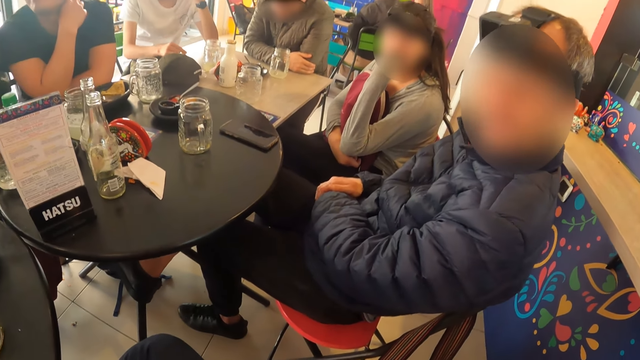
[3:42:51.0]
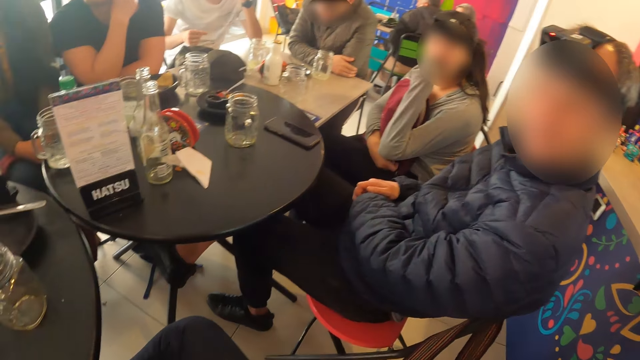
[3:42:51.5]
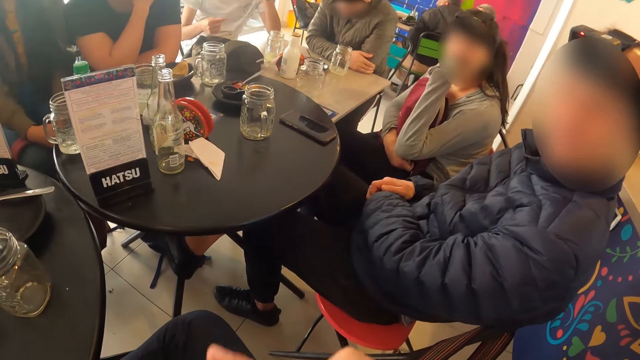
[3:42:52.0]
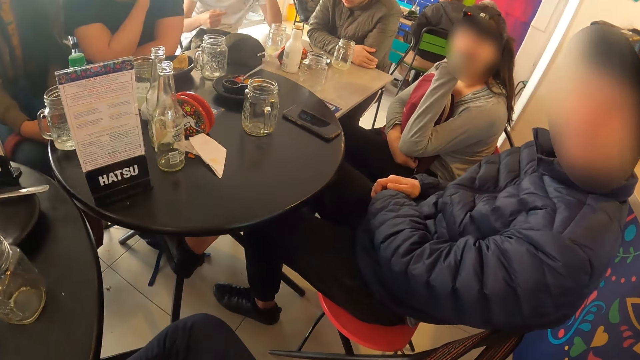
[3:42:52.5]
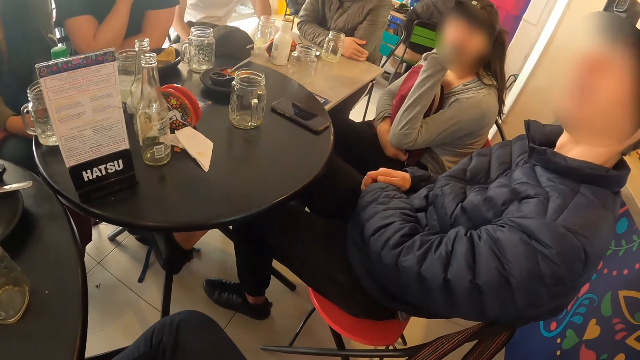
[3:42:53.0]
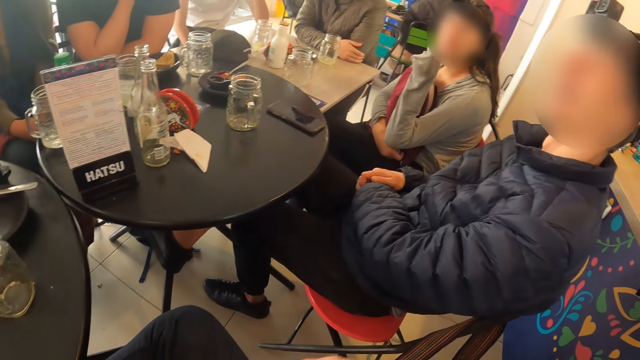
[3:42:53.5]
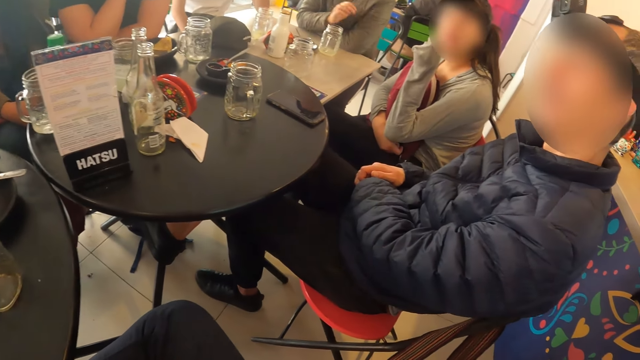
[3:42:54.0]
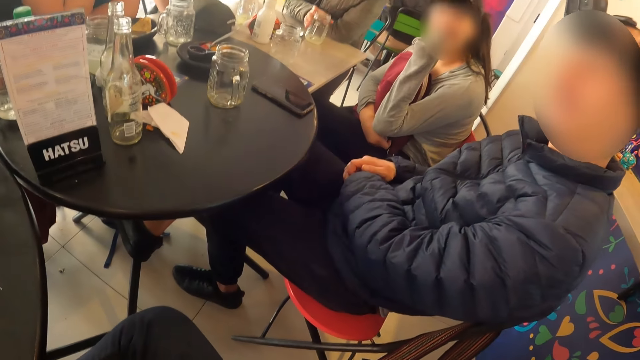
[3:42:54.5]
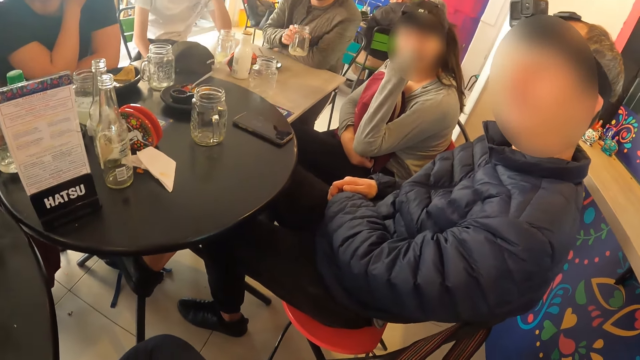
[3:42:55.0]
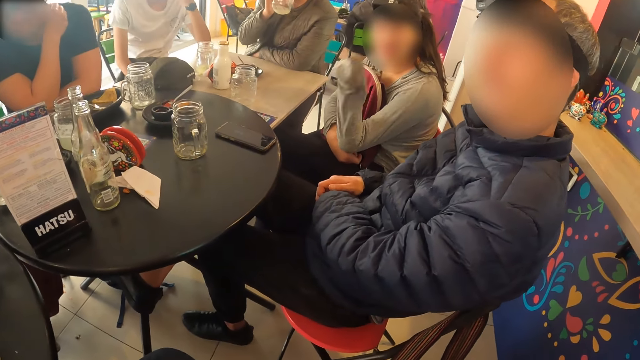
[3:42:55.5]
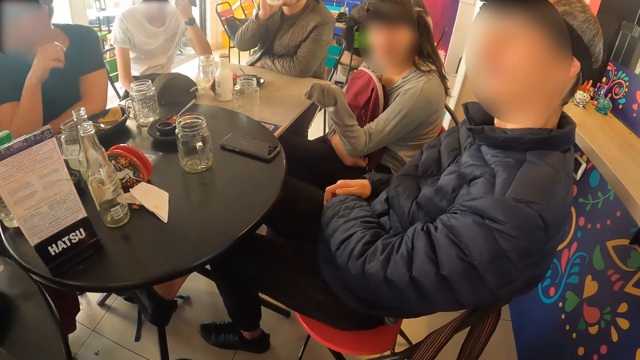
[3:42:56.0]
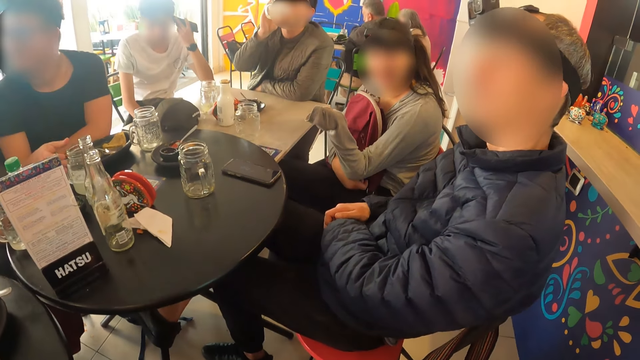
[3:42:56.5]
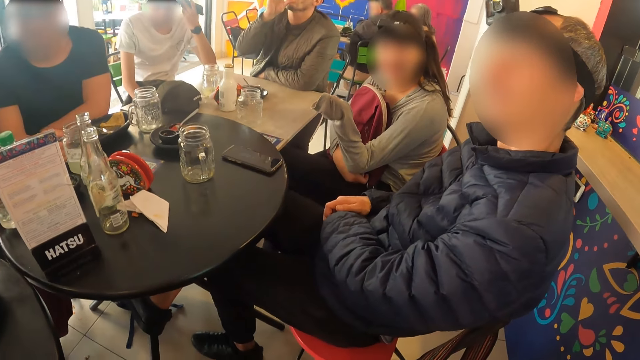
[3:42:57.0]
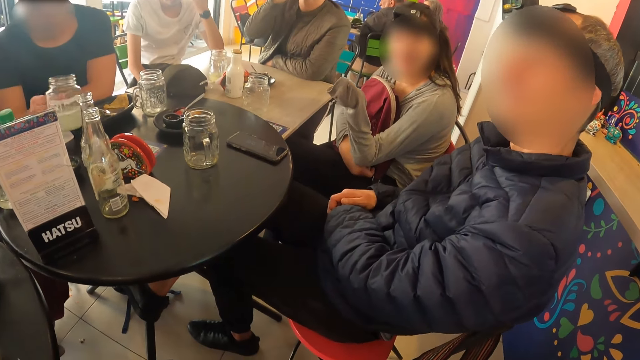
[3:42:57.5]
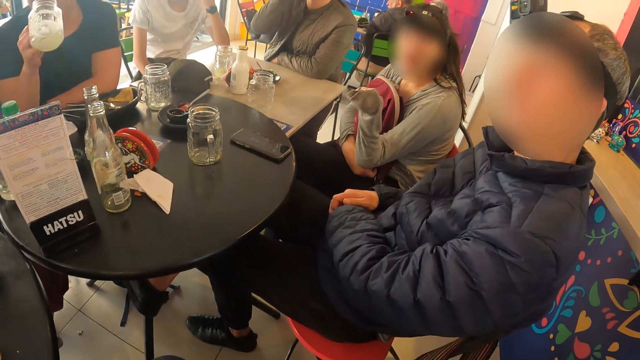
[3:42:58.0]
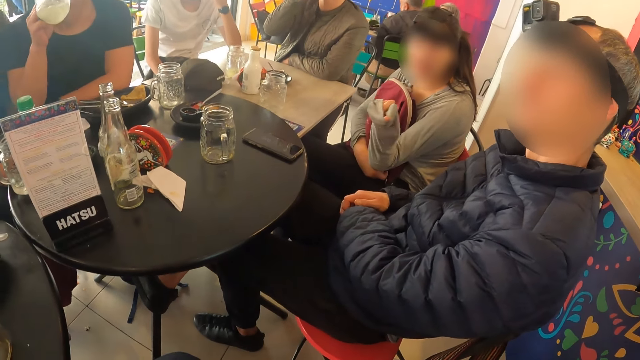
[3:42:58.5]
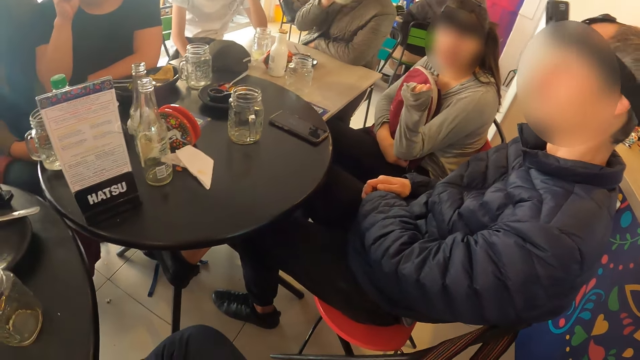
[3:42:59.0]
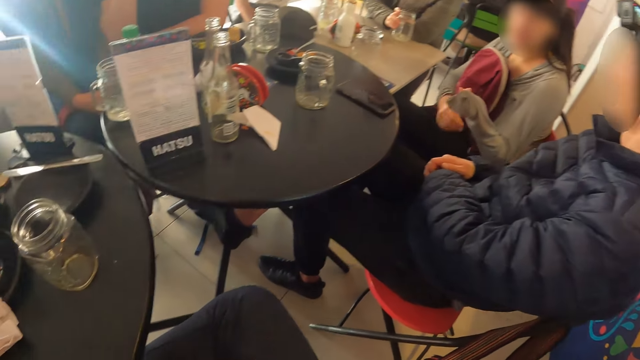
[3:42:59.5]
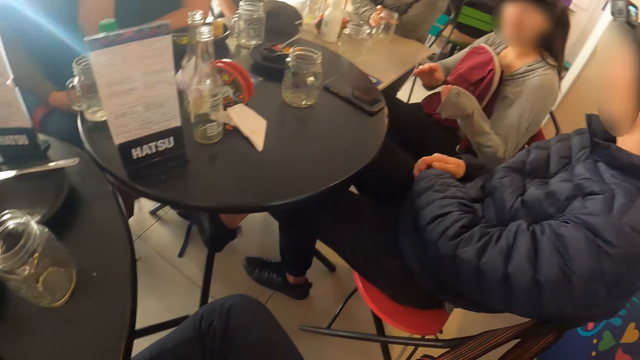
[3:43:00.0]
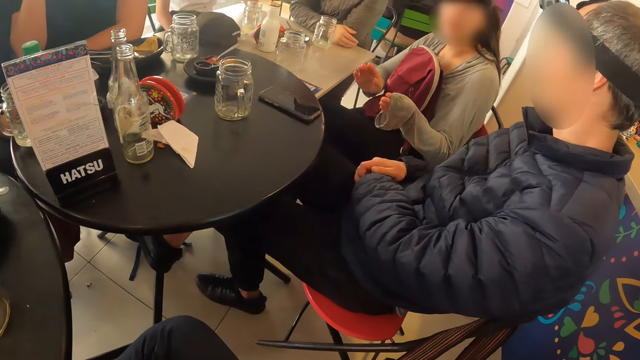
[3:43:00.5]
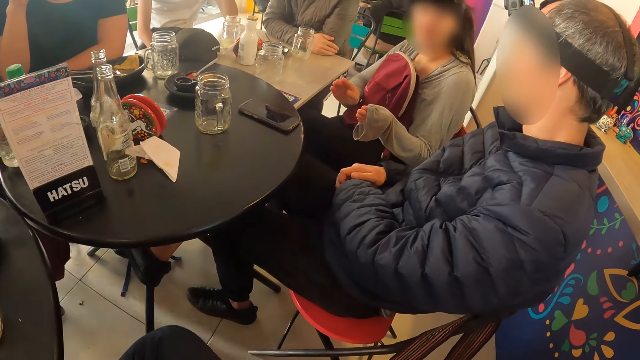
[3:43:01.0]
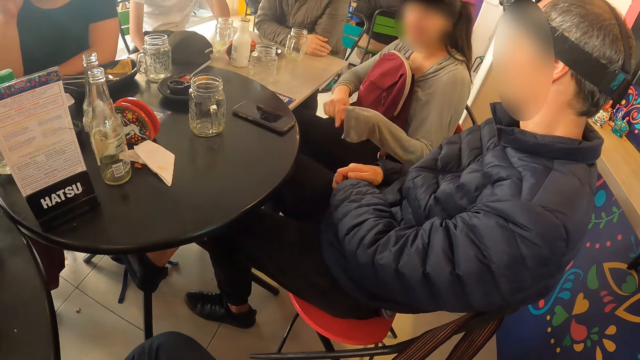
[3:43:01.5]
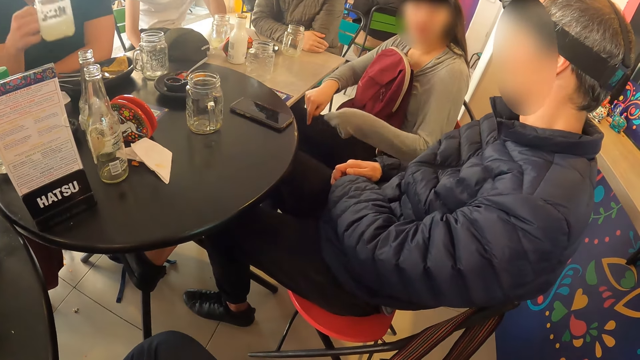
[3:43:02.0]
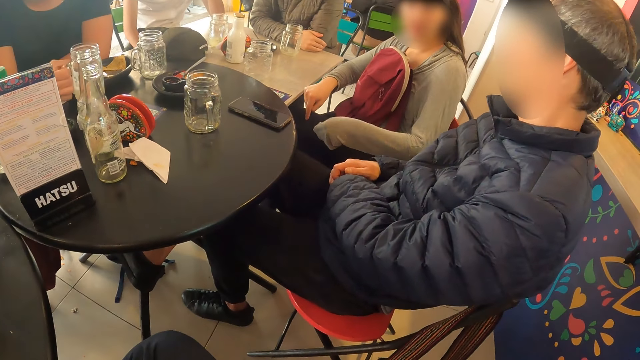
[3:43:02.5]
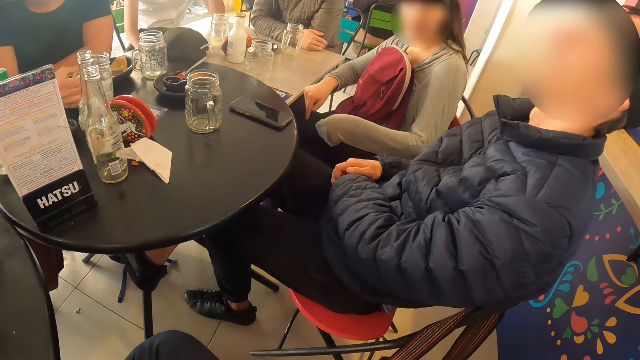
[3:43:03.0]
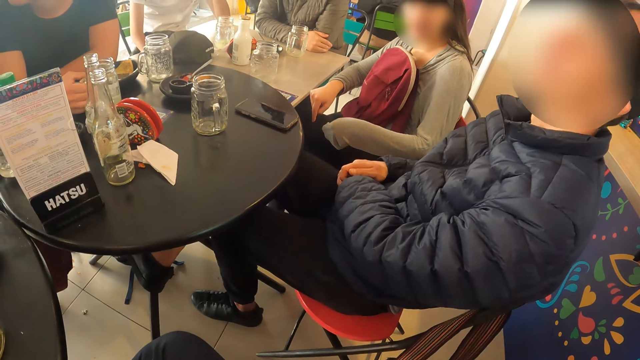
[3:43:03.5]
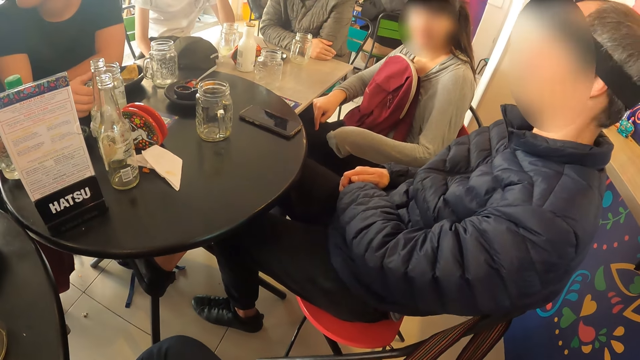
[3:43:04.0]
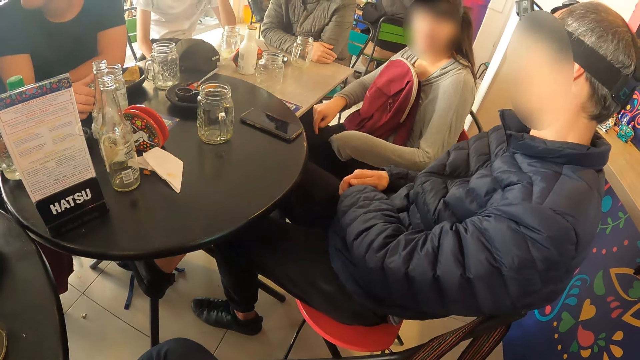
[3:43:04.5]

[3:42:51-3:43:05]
A lady interacts with the camera wearer. A man picks up a glass cup from the table with his right hand and drinks from the glass cup in his right hand. A woman moves her left hand. Another man holds the phone with his left hand. A third man picks up a glass cup from the table with his right hand. The woman moves her left hand. The third man drinks from the glass cup in his right hand. The first man drops the glass cup on the table with his right hand. The woman gesticulates with both hands. The first man rests his right arm on the table. The third man drops the glass cup on the table with his right hand.

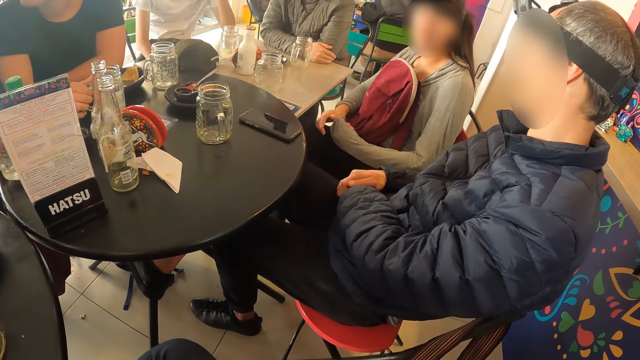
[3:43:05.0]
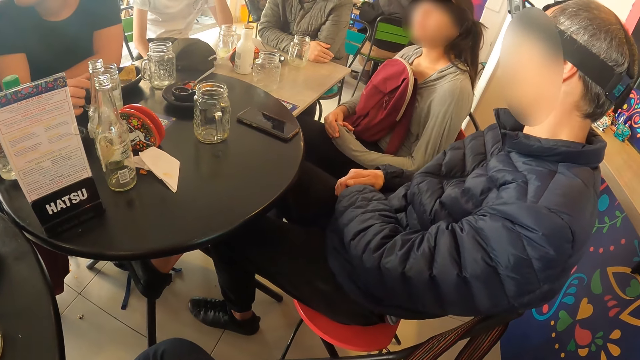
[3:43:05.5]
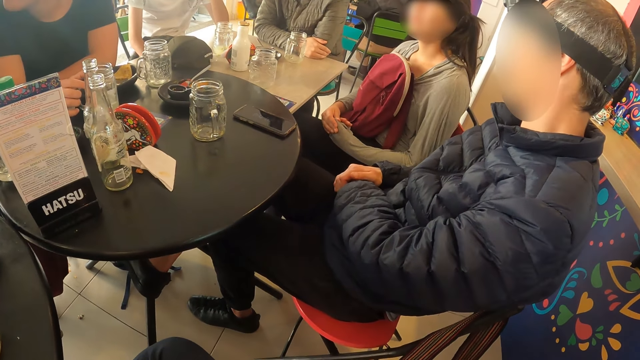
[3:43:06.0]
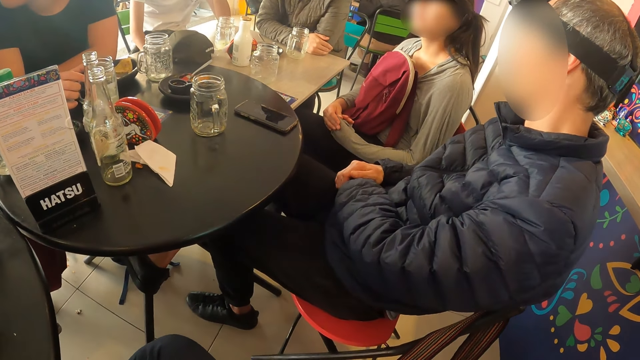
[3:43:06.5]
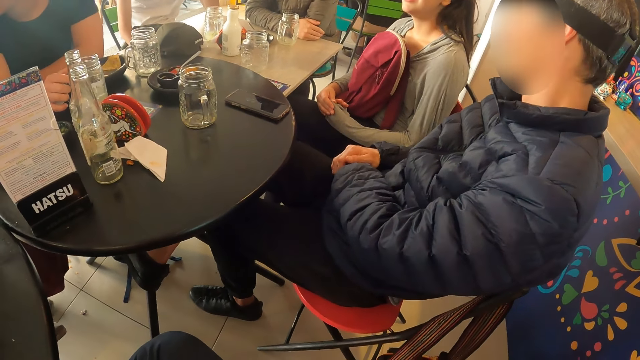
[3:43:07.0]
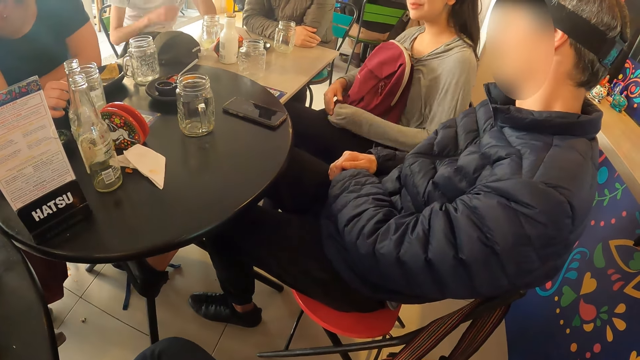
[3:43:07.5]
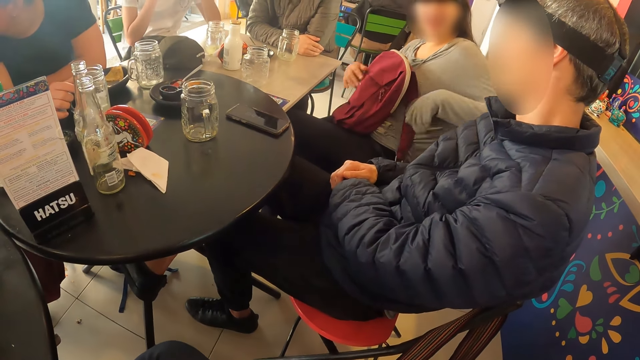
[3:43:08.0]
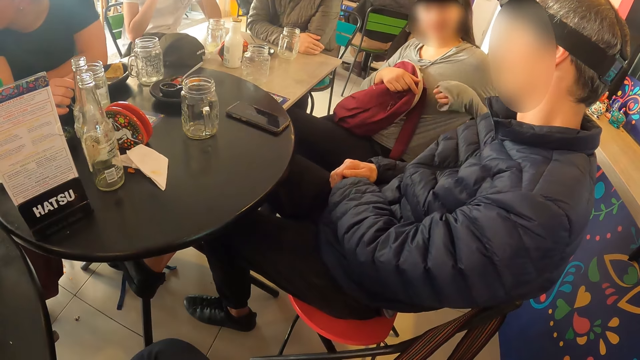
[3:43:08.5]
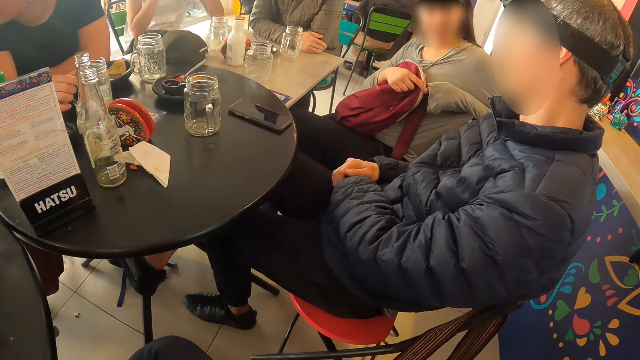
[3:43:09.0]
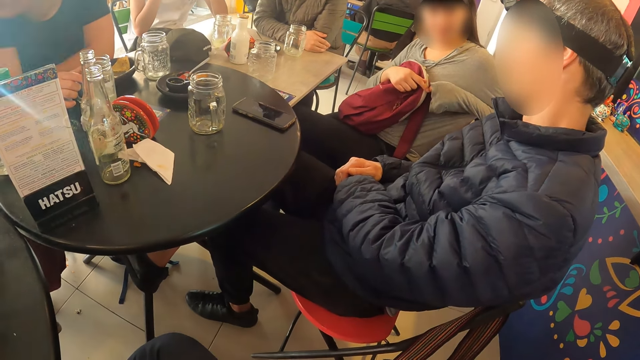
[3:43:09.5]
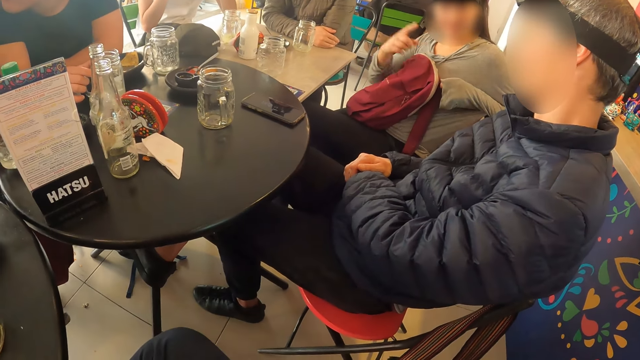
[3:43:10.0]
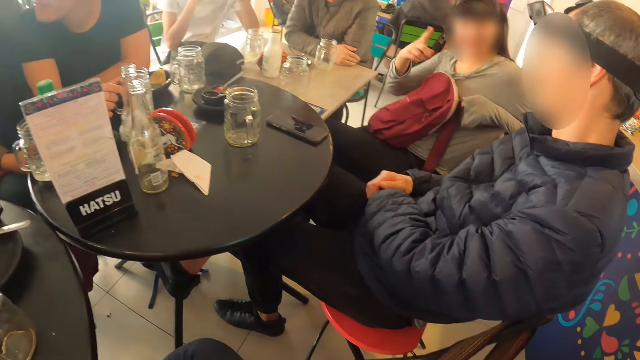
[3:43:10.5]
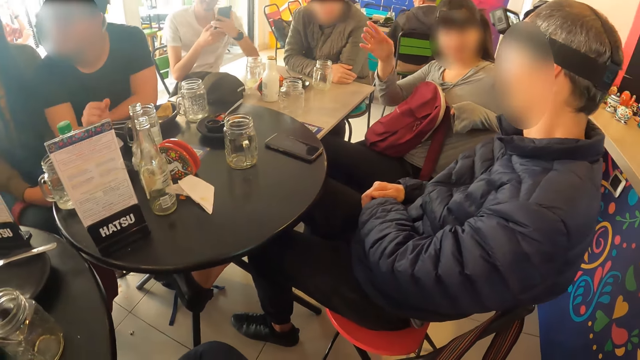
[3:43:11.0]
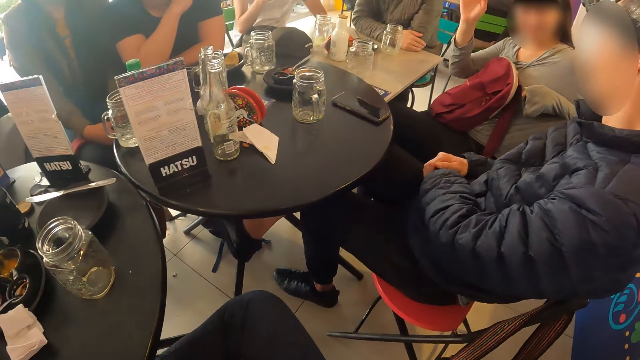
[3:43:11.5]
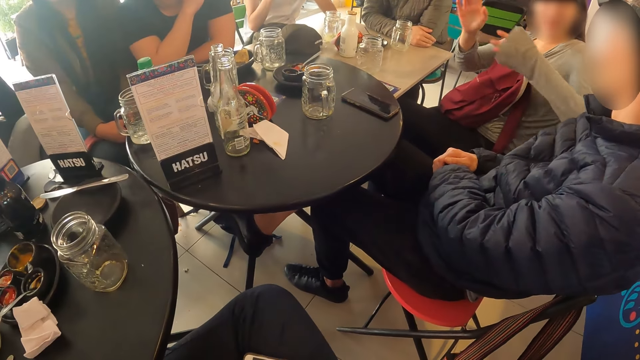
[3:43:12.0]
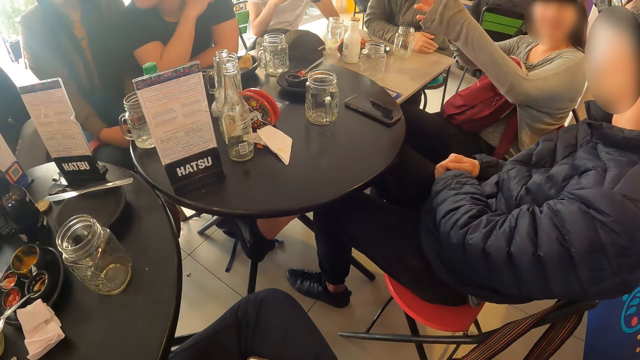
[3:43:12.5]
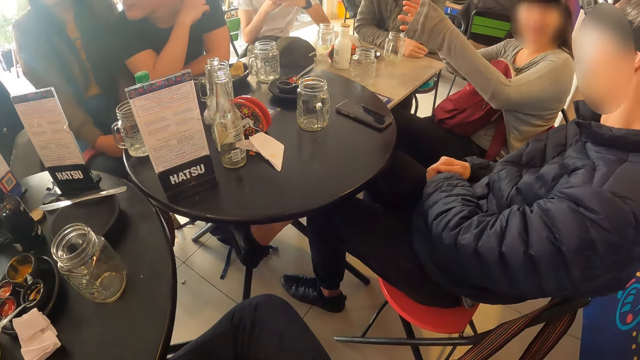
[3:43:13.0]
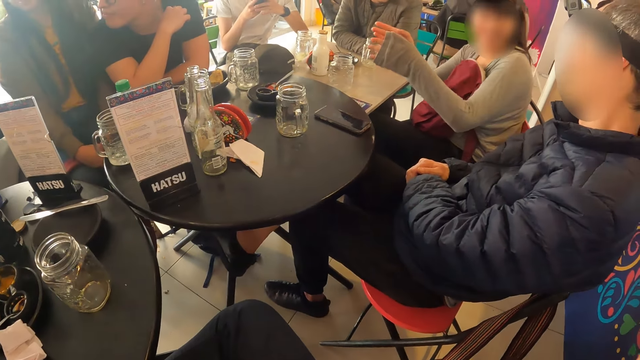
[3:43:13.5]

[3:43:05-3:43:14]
A woman holds her left hand with her right hand. The camera wearer looks around the table. The woman places her right hand on the bag and rests her left arm on a chair. A man raises his right hand. The woman moves her left hand and points with her right hand. The man presses the phone with both hands. The woman gesticulates with both hands.
